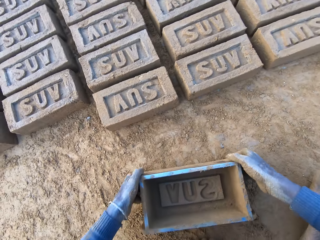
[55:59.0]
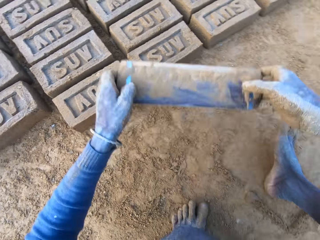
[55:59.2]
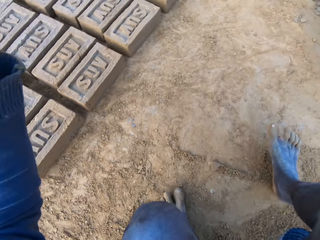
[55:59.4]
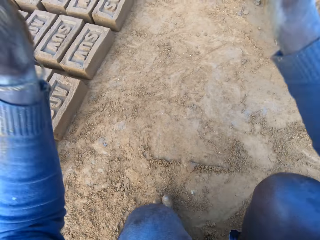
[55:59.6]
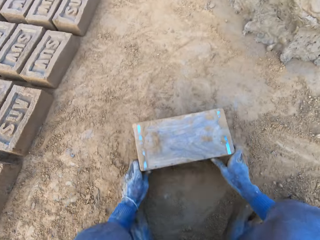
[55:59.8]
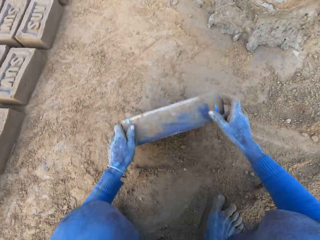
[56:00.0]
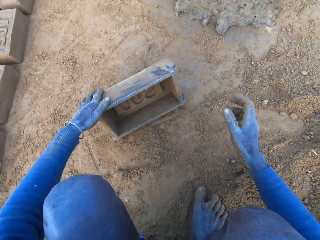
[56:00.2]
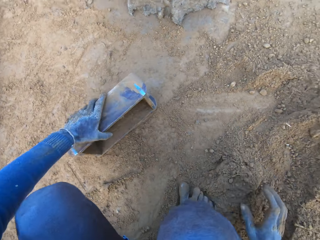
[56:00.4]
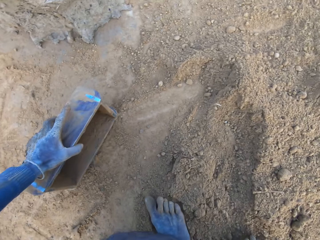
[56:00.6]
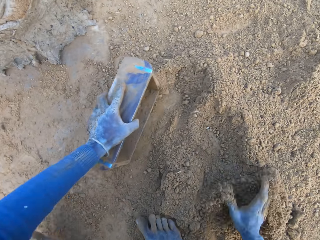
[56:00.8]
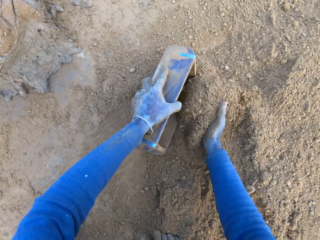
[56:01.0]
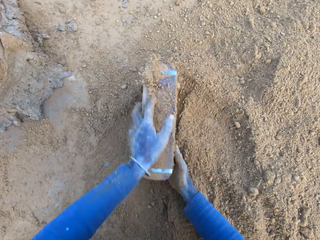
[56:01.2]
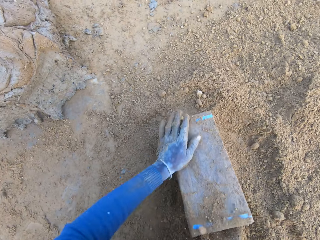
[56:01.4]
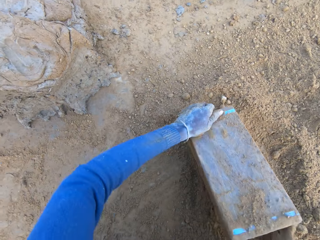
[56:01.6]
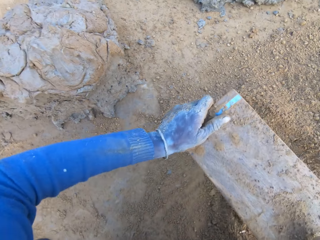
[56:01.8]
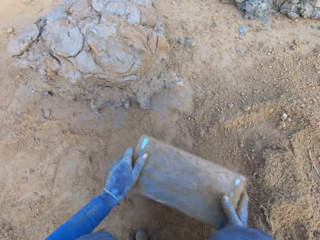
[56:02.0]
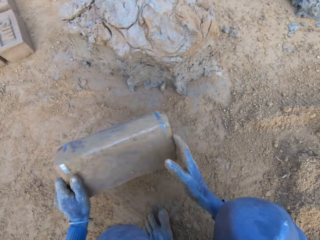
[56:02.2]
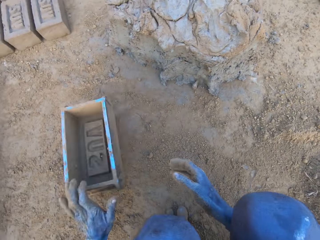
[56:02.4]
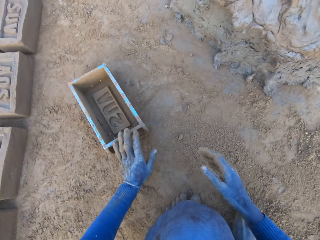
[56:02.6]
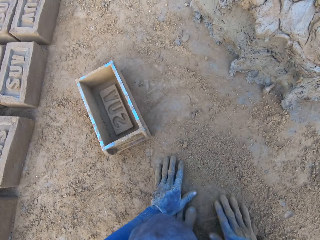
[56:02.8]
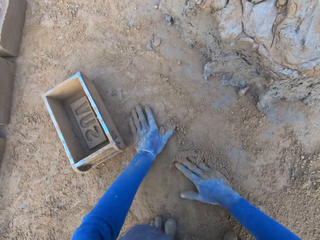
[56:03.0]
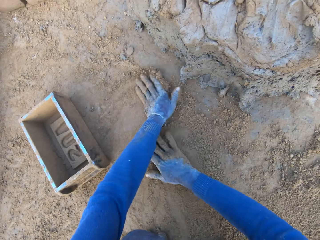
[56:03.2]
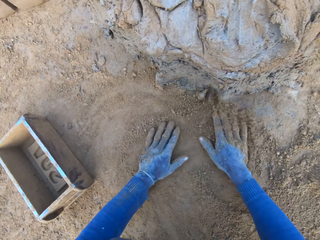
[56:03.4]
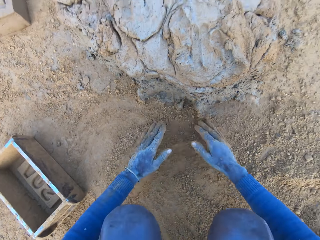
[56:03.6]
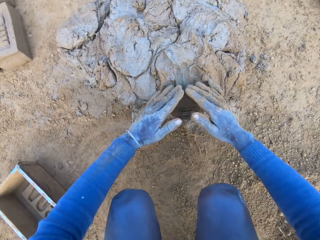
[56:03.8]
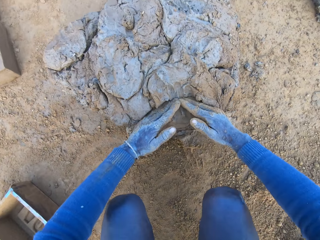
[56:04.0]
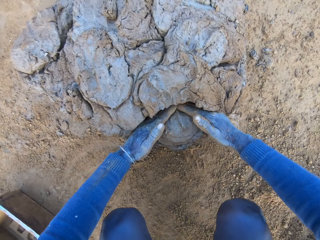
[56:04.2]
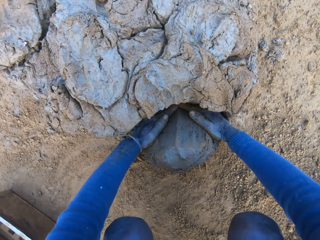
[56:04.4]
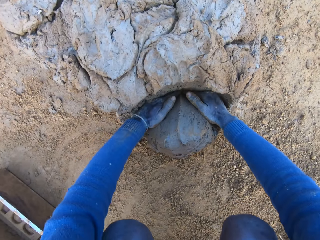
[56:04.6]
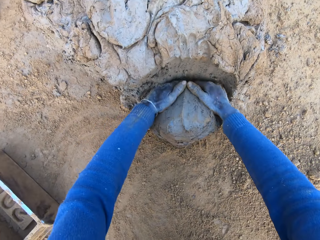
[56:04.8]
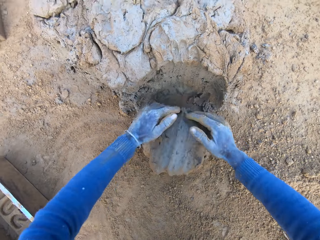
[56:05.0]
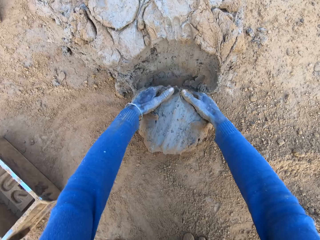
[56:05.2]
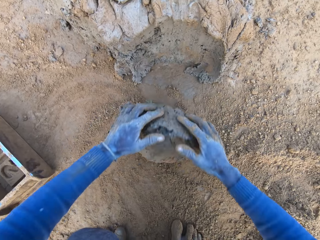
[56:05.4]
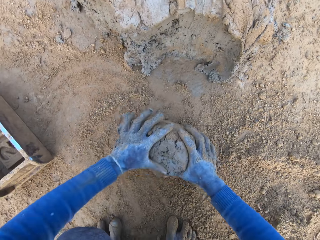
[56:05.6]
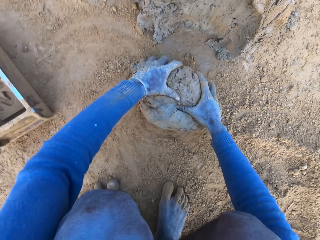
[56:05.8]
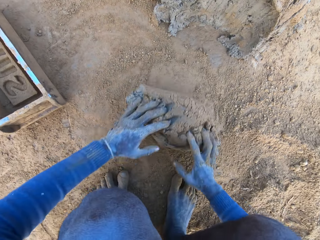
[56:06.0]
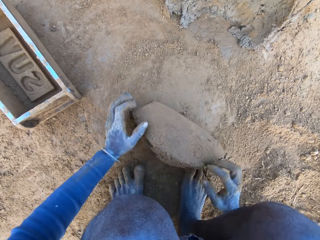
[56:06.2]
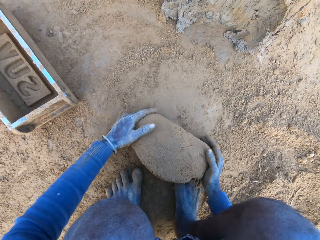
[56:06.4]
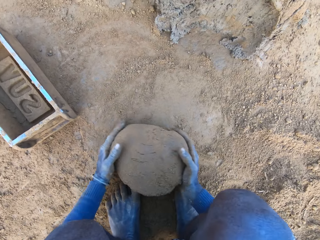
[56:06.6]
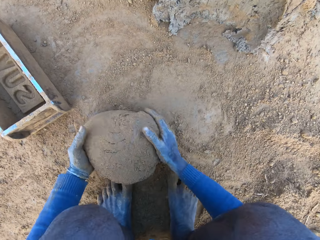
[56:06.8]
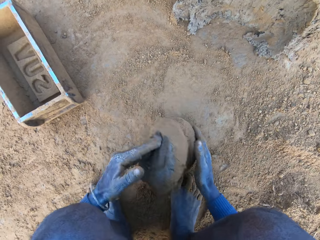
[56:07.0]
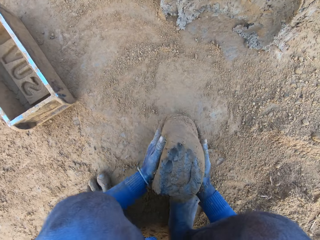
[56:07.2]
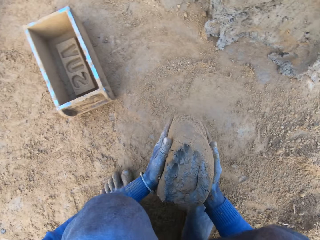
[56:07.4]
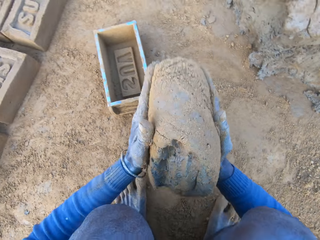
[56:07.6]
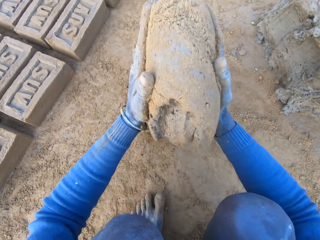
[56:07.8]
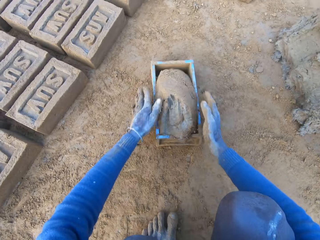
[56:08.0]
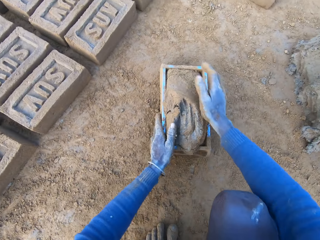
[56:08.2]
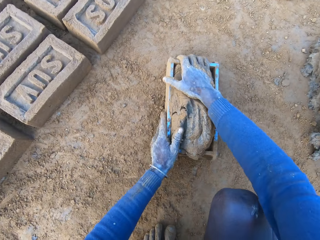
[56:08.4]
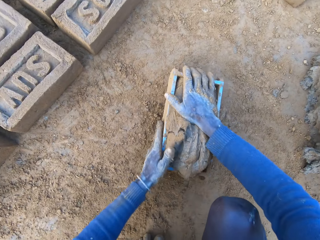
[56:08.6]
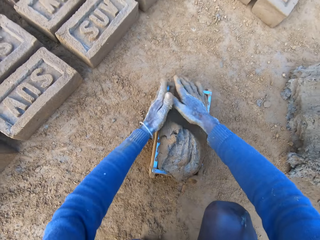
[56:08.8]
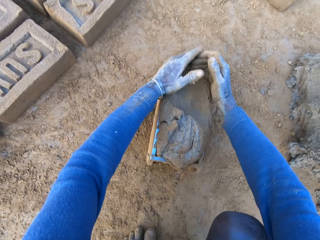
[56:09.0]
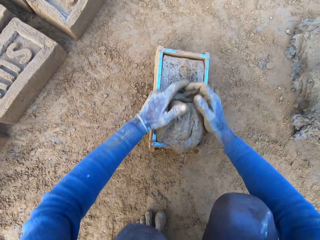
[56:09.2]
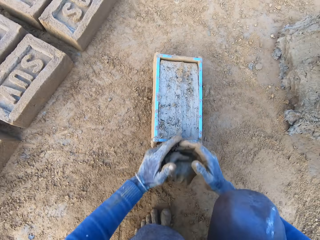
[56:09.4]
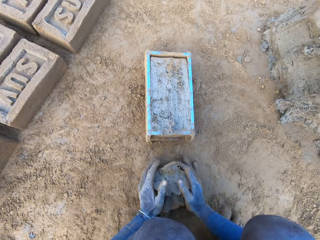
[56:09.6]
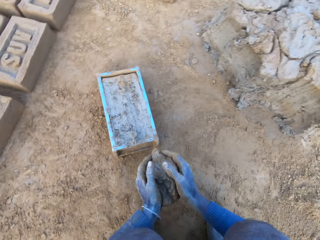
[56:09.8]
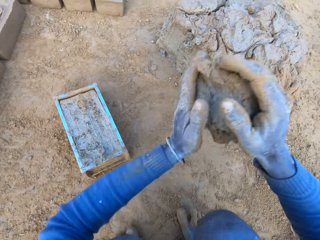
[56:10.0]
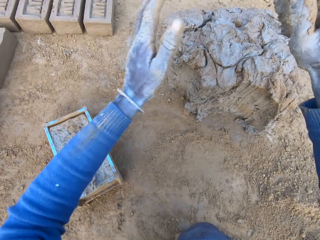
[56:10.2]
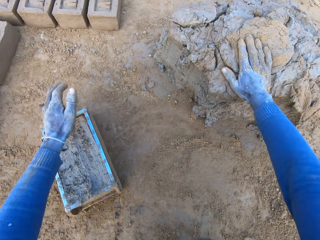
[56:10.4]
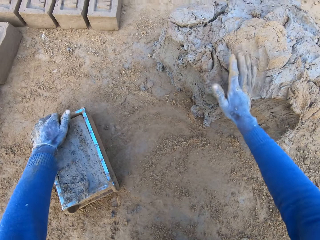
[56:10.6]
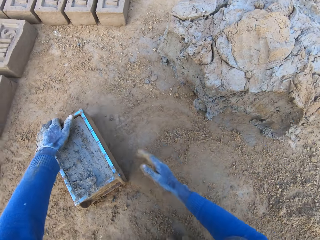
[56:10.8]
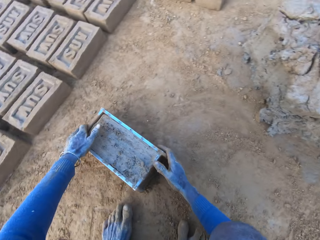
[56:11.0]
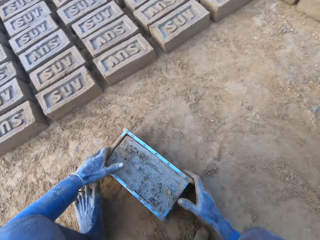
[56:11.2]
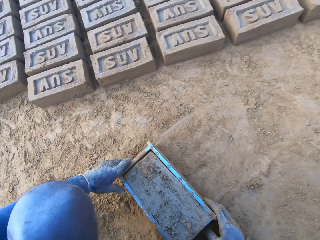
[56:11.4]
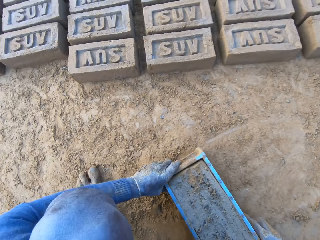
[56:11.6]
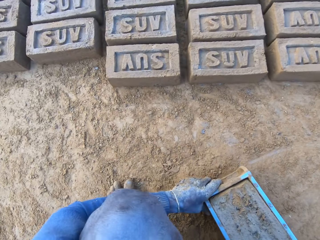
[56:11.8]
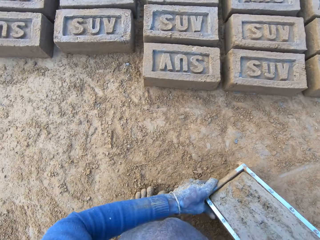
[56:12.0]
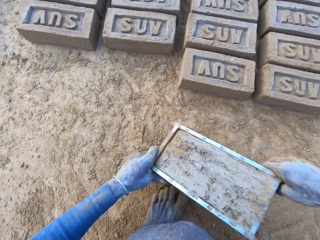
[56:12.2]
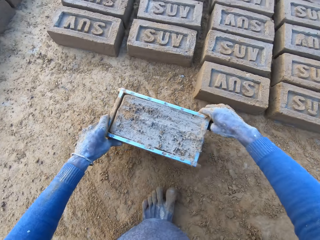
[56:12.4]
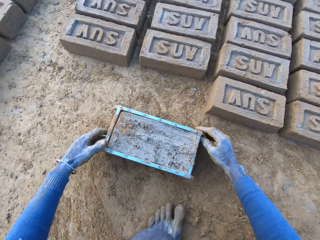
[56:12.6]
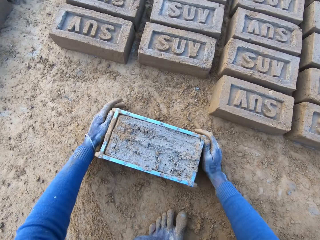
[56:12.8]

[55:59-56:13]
The camera wearer puts the box or brick molder down. He lifts the box. He hits the brick molder on the ground. He holds the box. He packs some sand or soil with the brick molder. He puts the soil onto the box. He pours out the sand in the brick molder. He throws the brick molder on one side with his hands. He rubs his hands on the ground. He touches the ground. He scoops some mortar or mud with his hands. He rolls the mud on the ground. He adjusts the mortar on the ground and packs the mortar on the ground with his hands. He drops the mortar inside the brick molder. He presses the mud into the box. He adjusts the mortar inside the brick molder. He removes excess mud. He throws the mortar on the remaining mortar on the ground. He takes the box. He carries the brick molder with mortar with both hands.

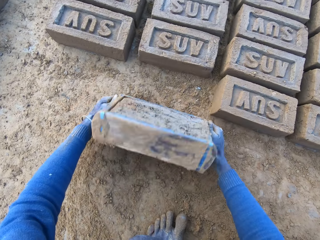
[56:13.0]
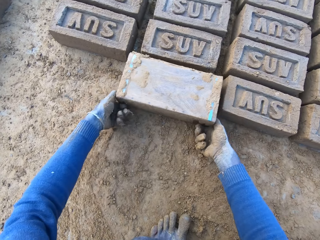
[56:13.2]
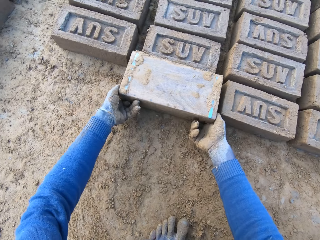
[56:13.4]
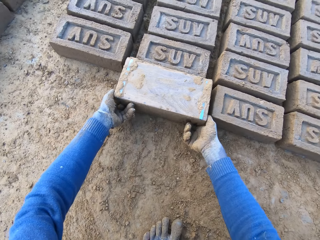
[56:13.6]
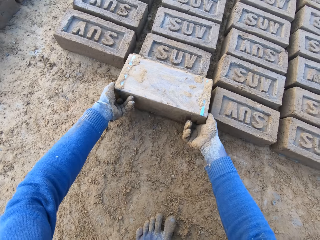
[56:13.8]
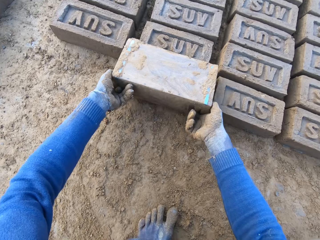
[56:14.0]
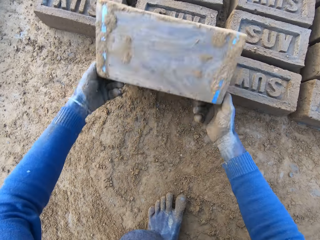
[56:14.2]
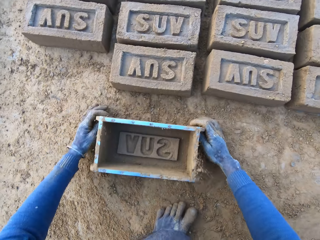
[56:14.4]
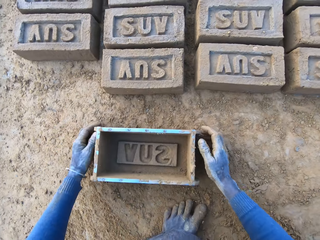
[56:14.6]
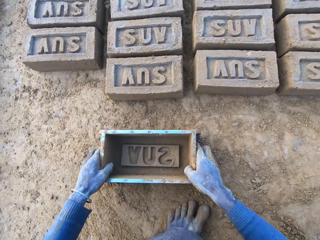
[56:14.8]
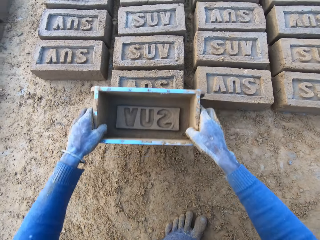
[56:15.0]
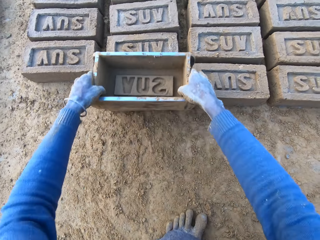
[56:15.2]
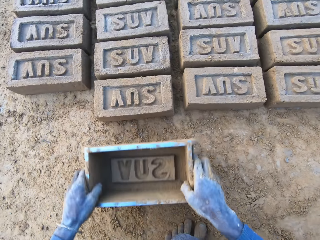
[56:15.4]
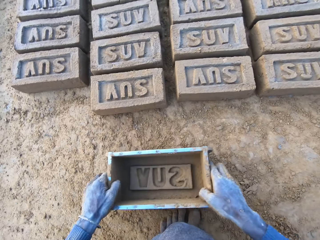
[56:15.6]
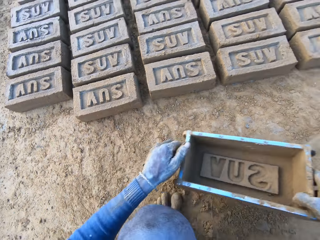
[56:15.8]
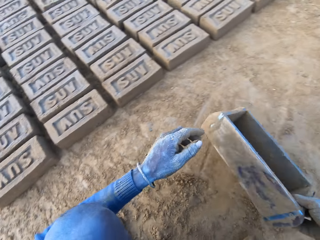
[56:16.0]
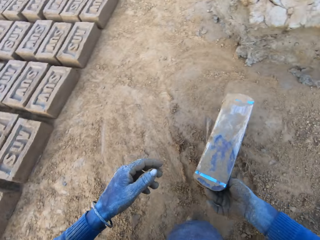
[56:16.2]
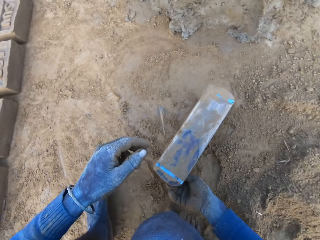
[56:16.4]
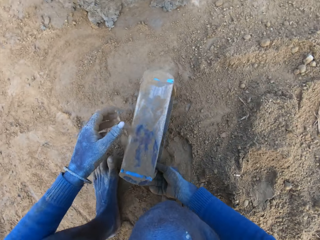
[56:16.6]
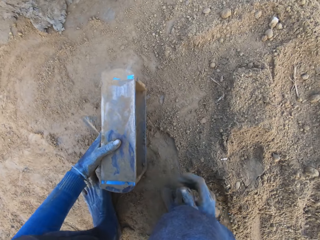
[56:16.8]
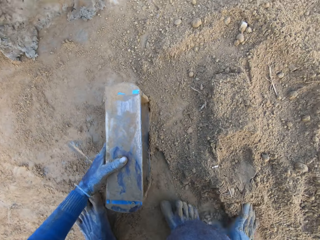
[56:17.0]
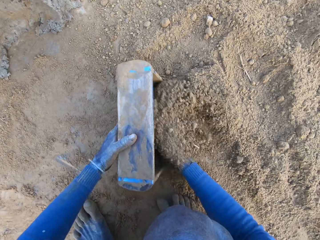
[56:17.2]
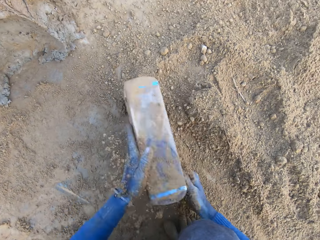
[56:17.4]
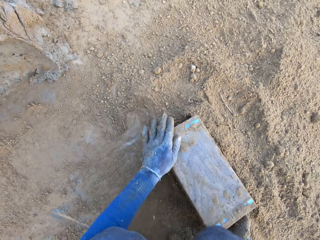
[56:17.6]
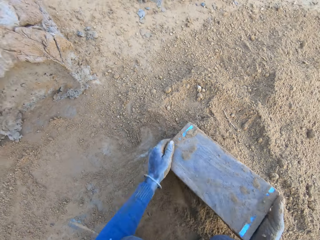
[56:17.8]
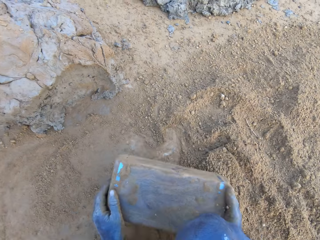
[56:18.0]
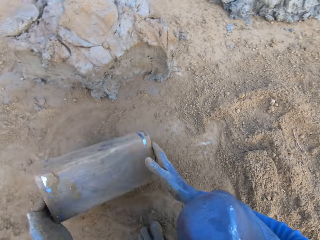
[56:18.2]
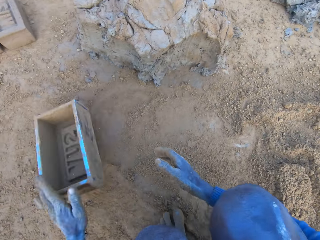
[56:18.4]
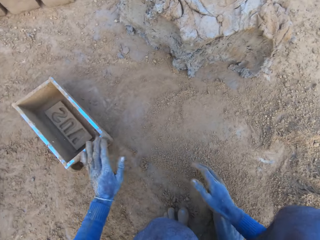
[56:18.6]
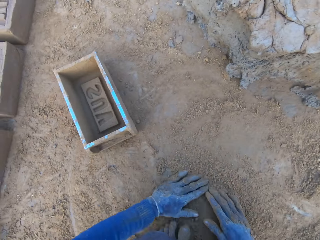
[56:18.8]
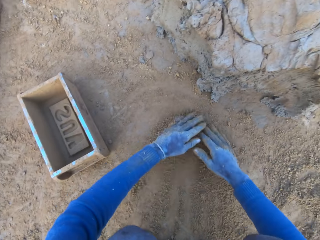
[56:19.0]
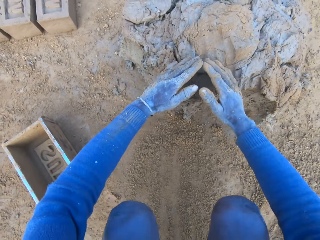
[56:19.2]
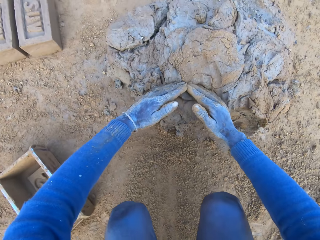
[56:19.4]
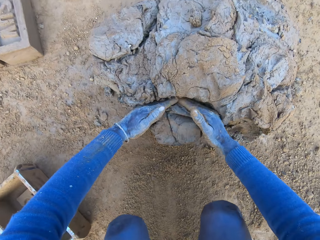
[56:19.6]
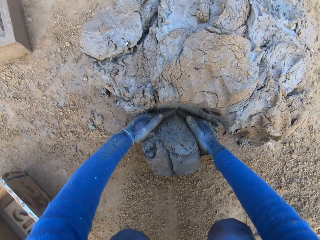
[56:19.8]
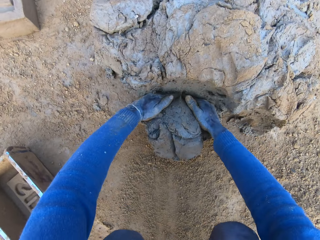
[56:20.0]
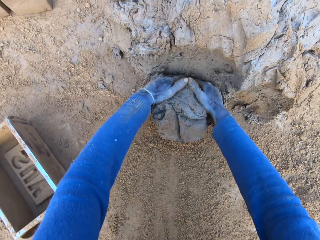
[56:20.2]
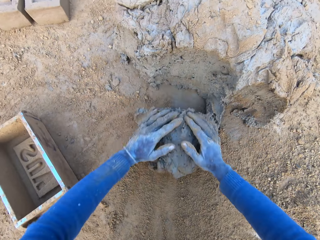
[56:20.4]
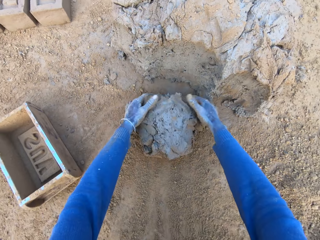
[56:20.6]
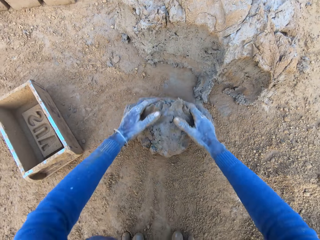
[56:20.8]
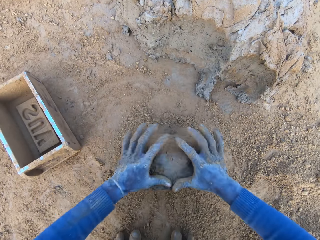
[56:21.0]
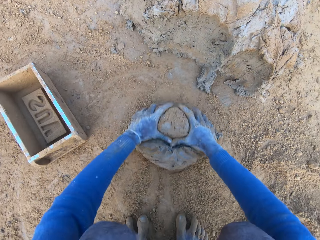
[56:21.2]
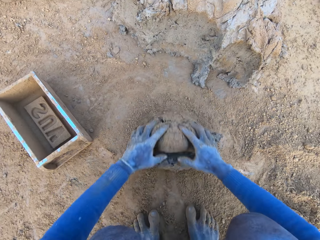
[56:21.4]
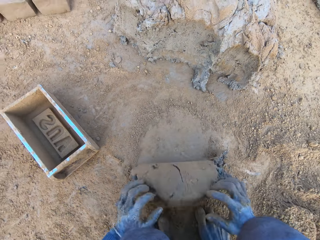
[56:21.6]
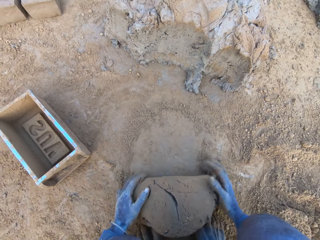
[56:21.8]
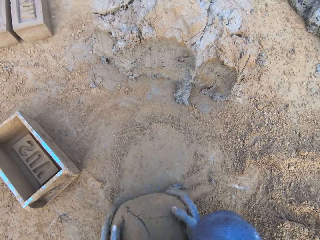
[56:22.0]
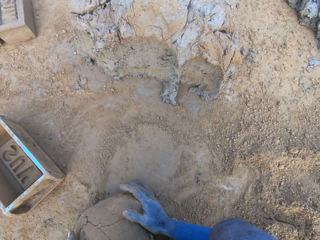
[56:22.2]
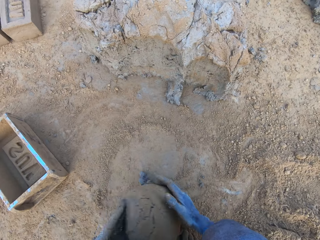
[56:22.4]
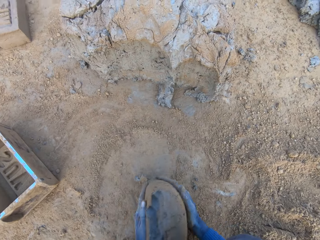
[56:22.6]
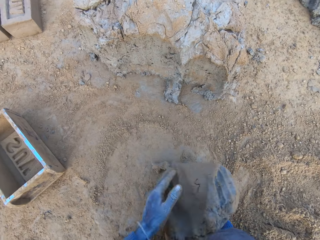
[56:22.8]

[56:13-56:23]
The camera wearer puts the box or brick molder down. He pours out the brick on the ground out of the brick molder. He overturns the box, removes the box from the brick, and puts the box down. He adjusts the brick on the ground with the brick mortar. He lifts the box, puts the box down, lifts the box, and puts the box on soil. He packs some sand with the brick molder. He puts soil onto the box. He pours out the sand in the brick molder. He throws the brick molder on one side with his hands. He puts the box down. He rubs his hands on the ground. He touches the ground. He scoops some mortar or mud with his hands. He rolls the mud on the ground. He adjusts the mortar on the ground. He packs the mortar on the ground with his hands.
